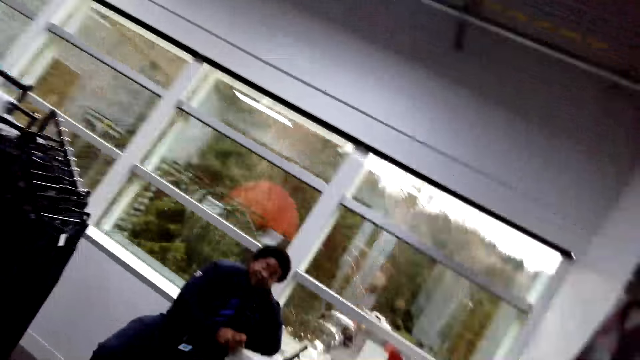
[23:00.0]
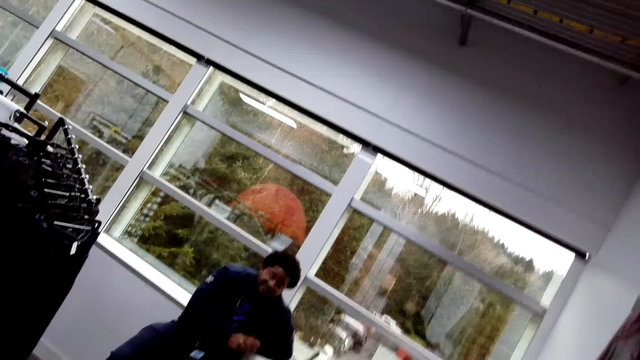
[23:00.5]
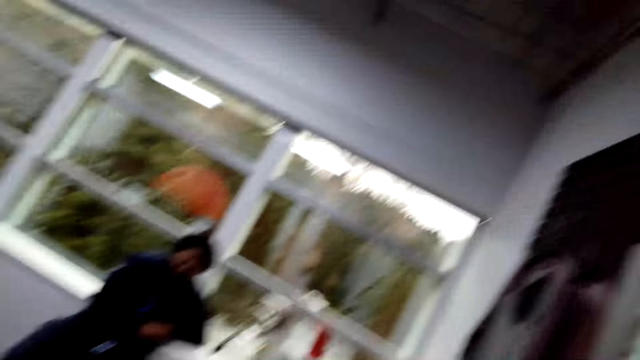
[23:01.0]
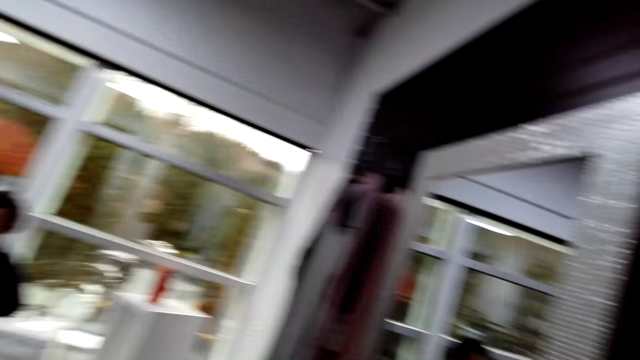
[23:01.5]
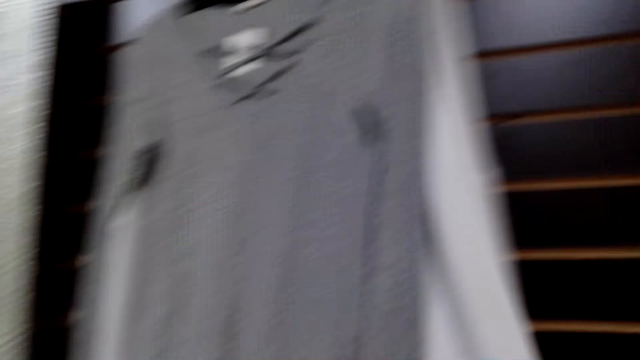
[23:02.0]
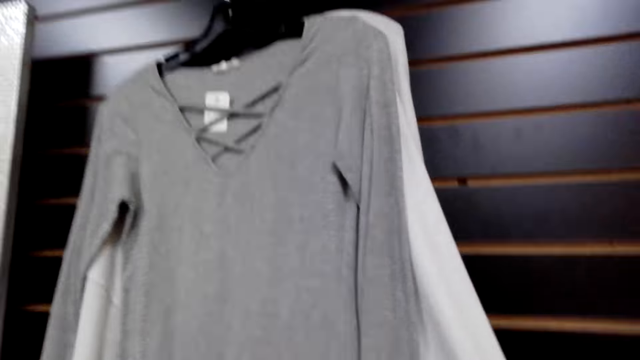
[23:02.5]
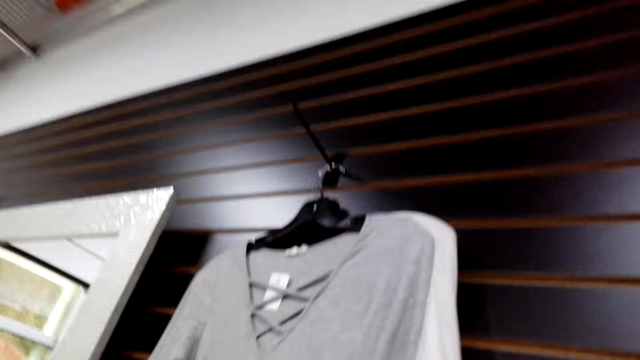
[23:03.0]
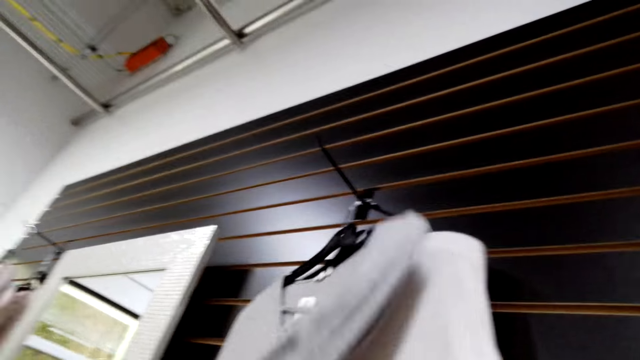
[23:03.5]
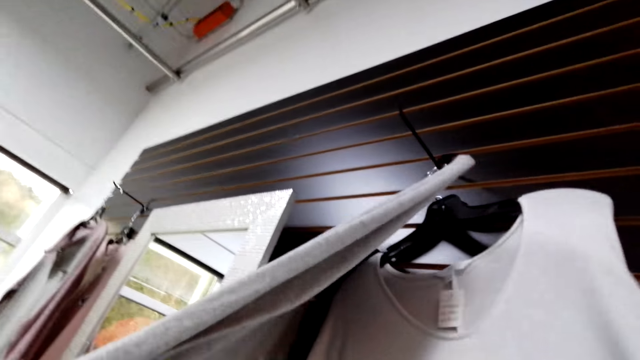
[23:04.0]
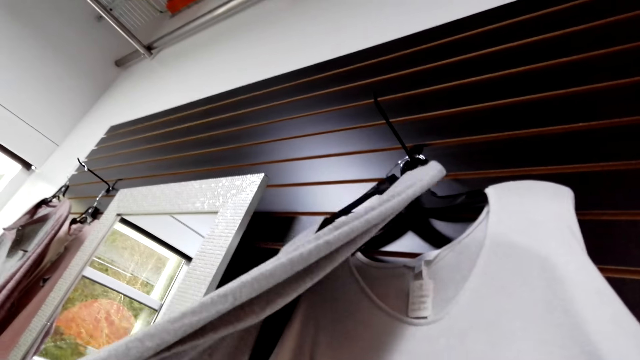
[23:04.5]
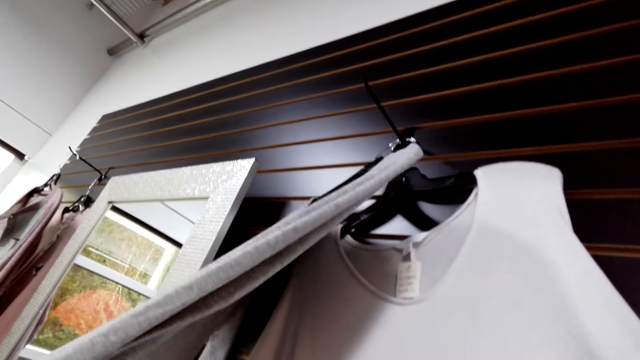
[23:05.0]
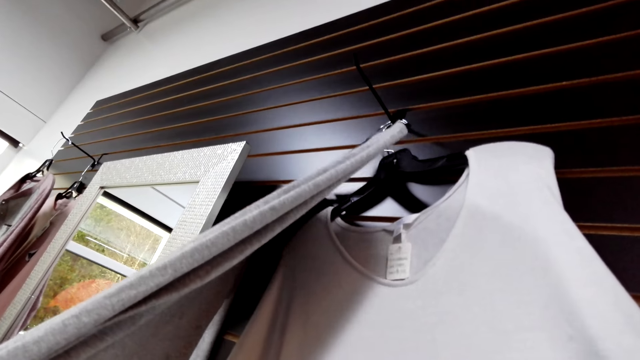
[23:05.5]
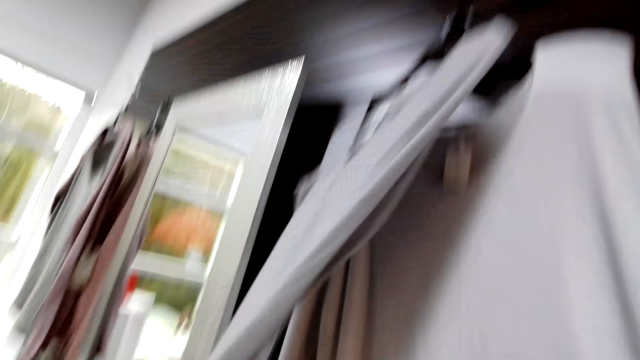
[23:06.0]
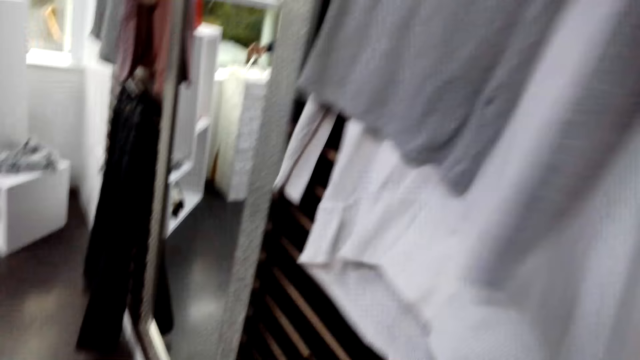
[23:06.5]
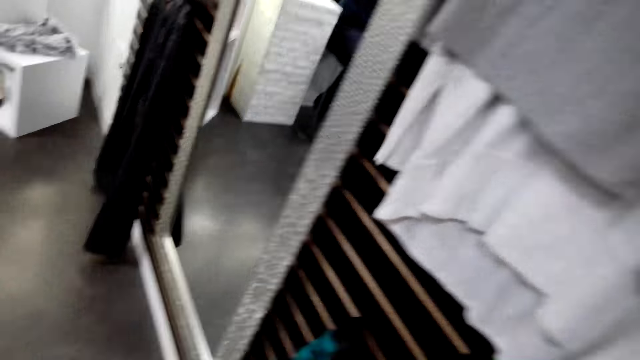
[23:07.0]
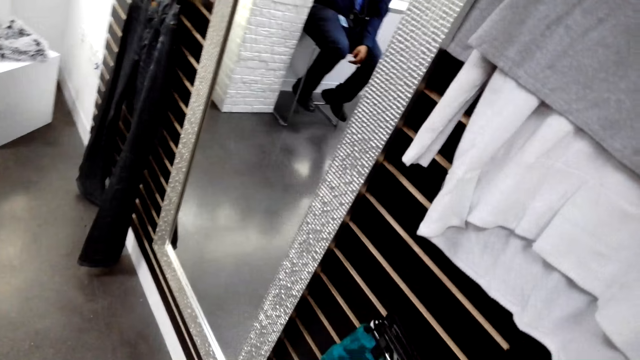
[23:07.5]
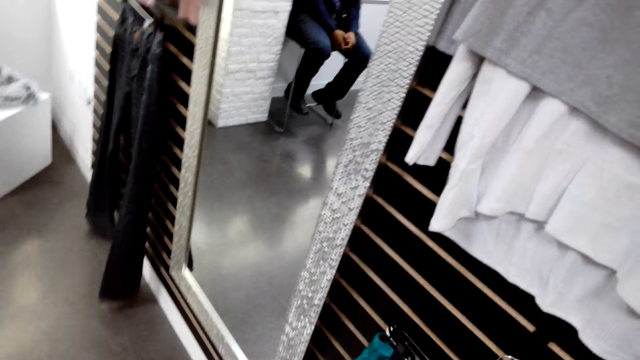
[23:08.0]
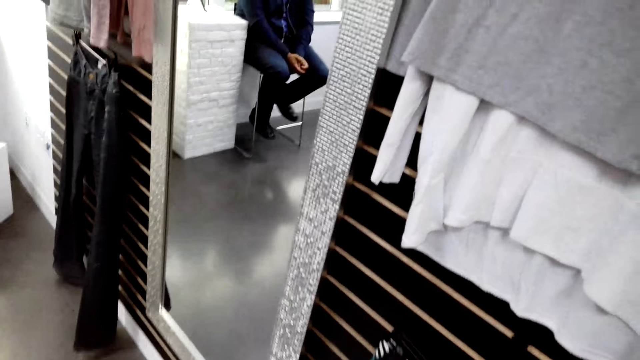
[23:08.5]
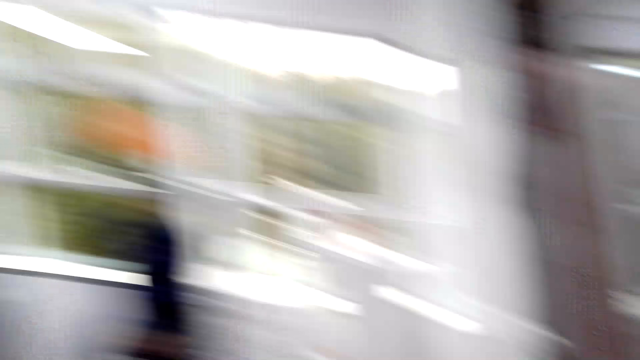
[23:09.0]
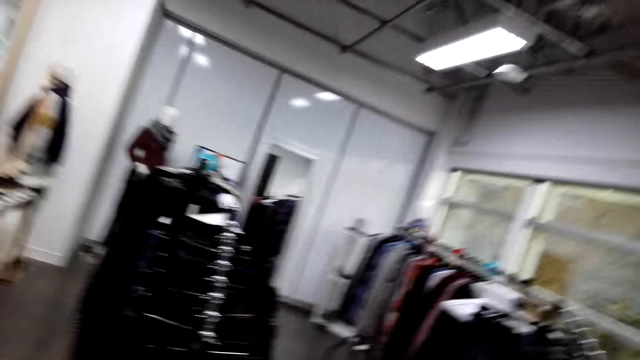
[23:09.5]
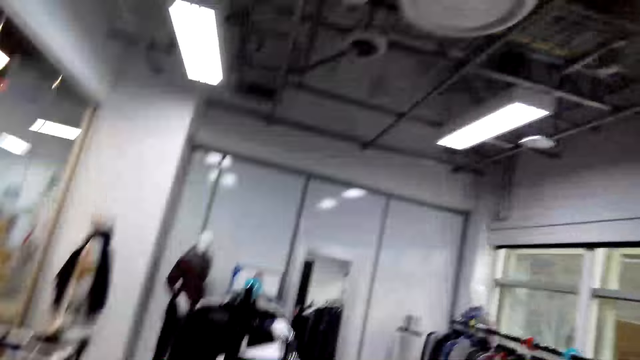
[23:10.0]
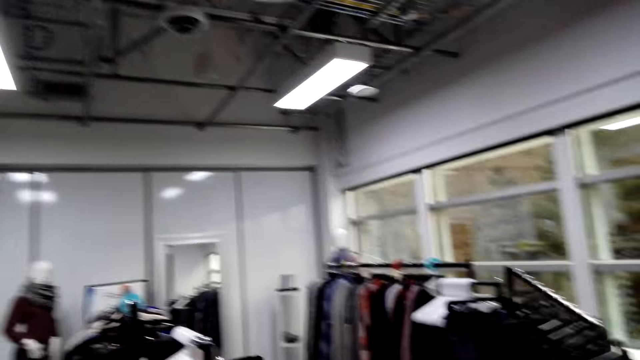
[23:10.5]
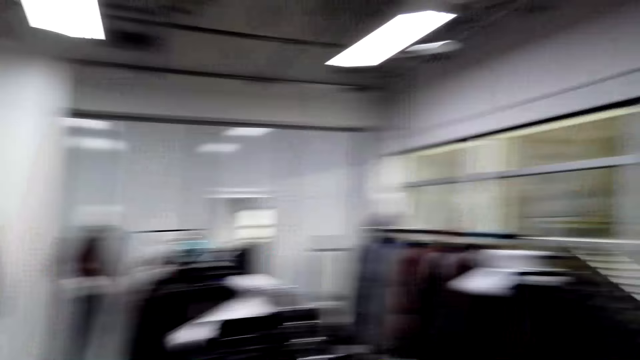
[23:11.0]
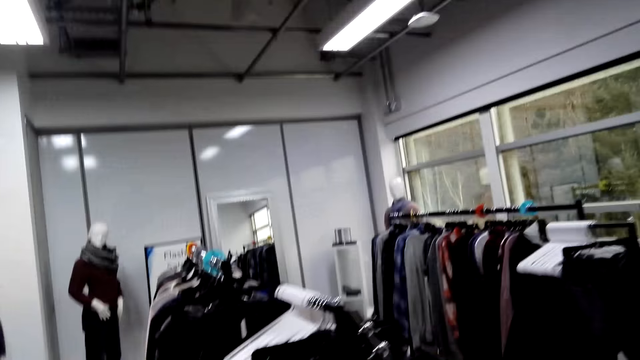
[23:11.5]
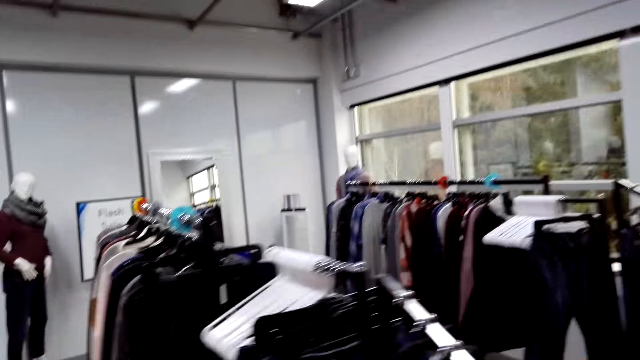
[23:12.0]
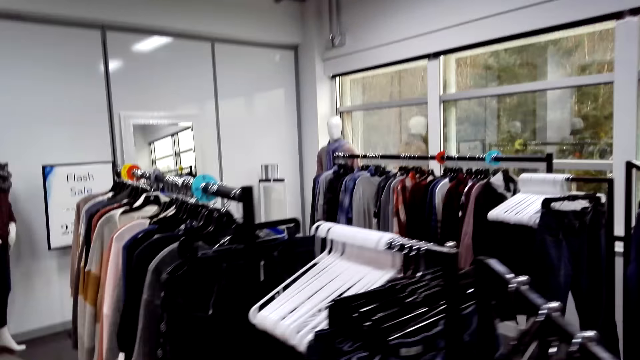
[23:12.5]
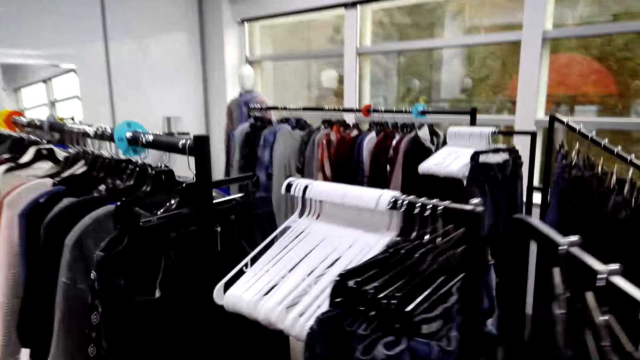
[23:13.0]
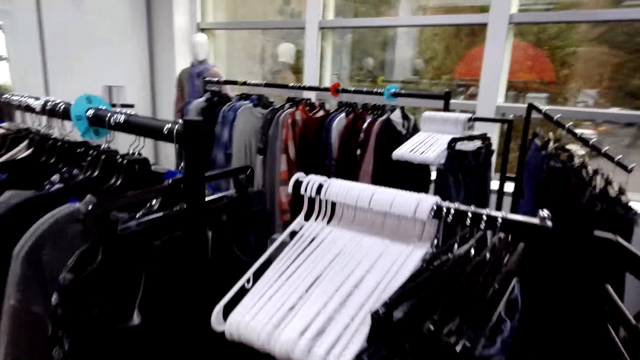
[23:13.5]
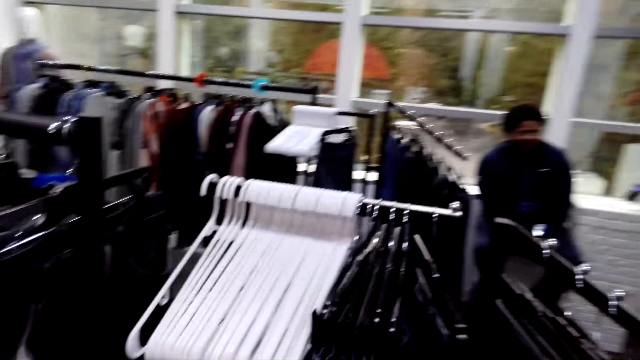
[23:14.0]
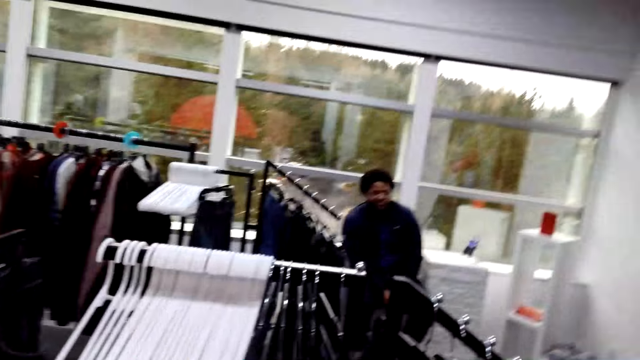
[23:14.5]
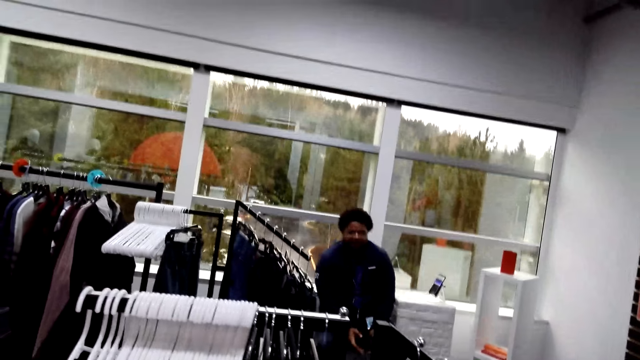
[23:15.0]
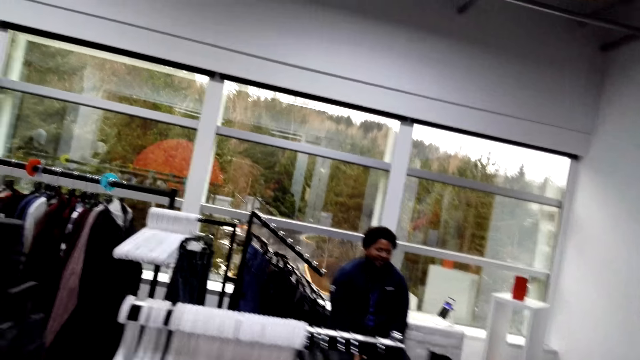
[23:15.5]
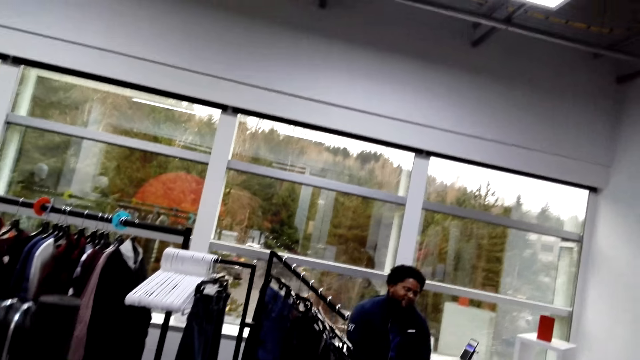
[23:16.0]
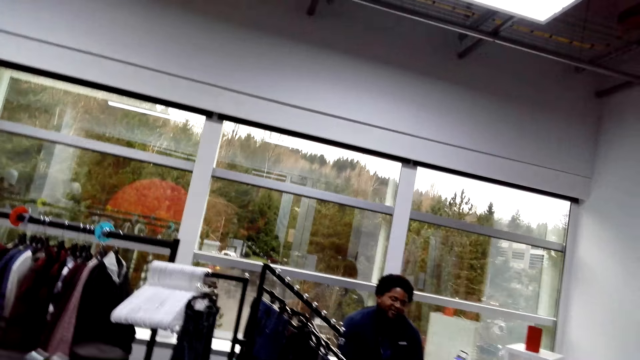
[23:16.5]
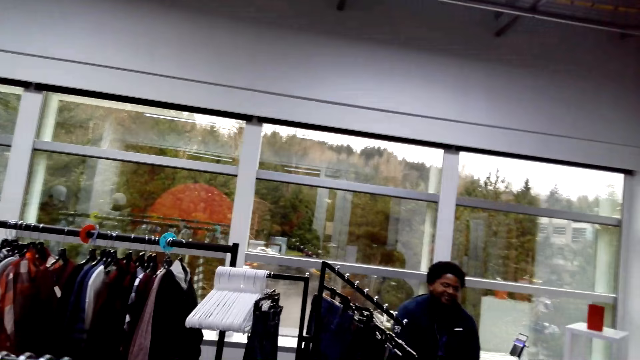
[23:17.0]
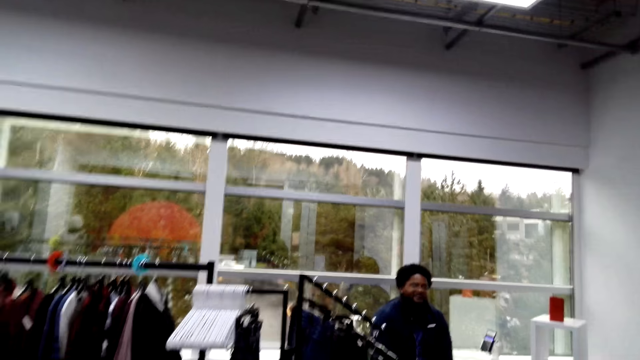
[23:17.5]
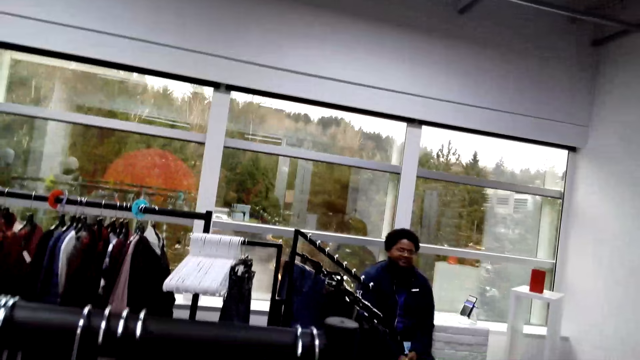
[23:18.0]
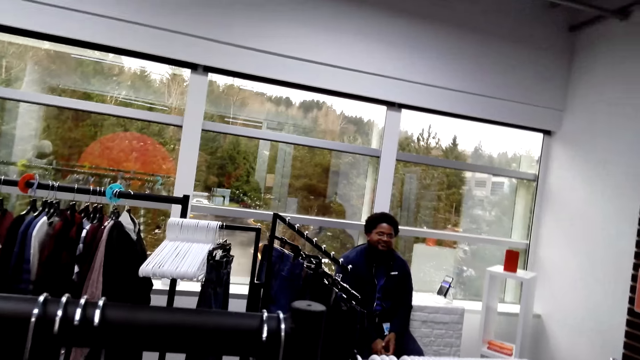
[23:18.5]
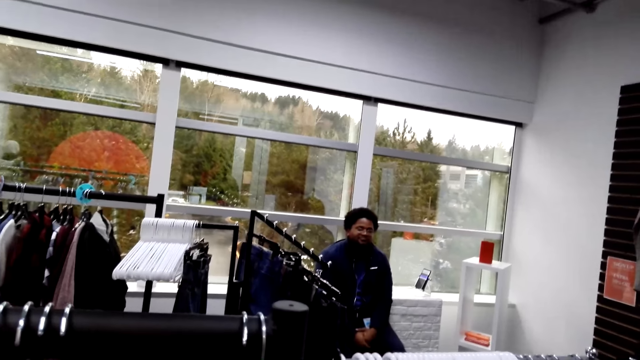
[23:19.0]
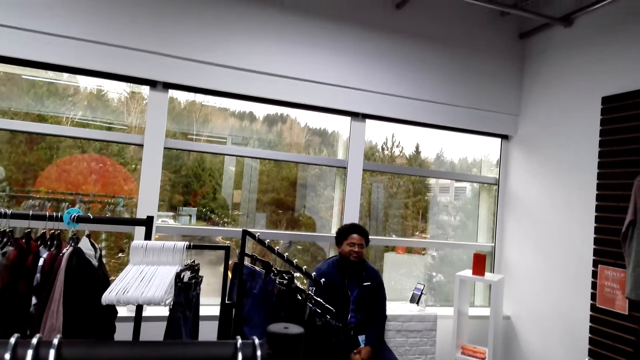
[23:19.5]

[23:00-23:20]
A man makes gestures to the camera wearer. The camera wearer holds a blouse. They walk around the shop. They dialogue with the man. They stare around the shop.
